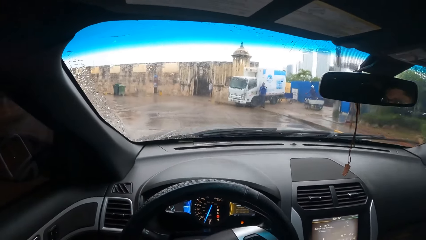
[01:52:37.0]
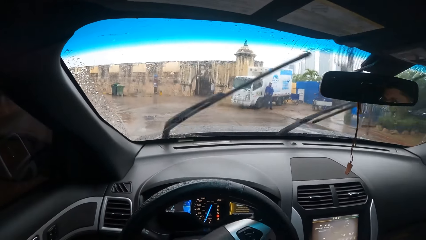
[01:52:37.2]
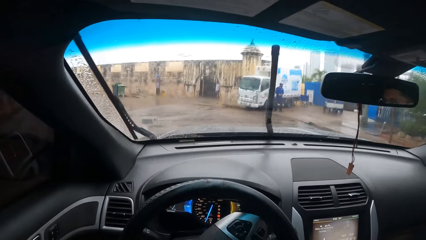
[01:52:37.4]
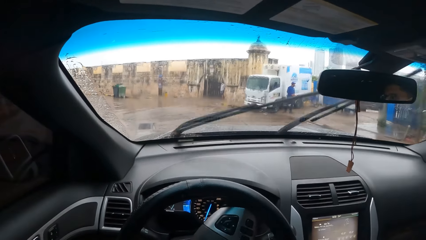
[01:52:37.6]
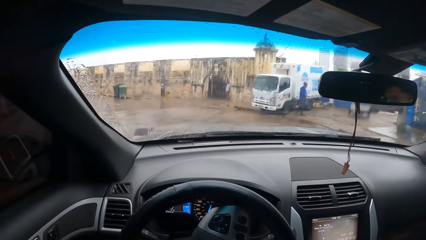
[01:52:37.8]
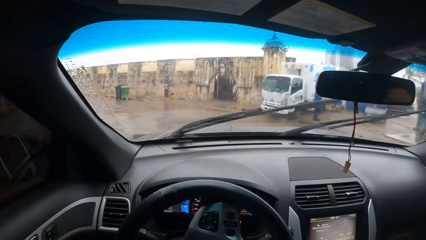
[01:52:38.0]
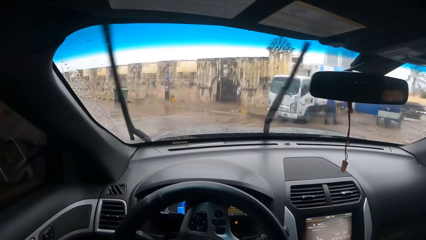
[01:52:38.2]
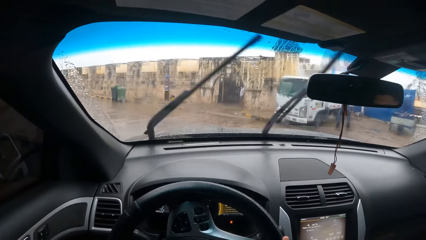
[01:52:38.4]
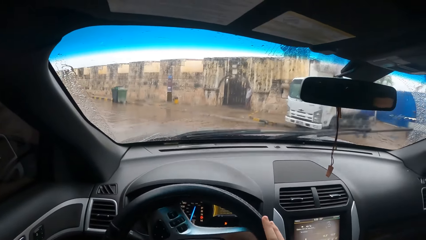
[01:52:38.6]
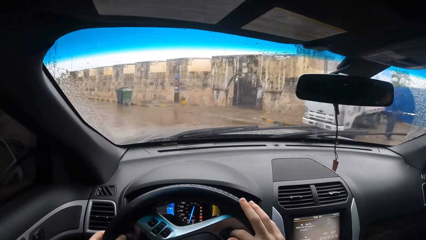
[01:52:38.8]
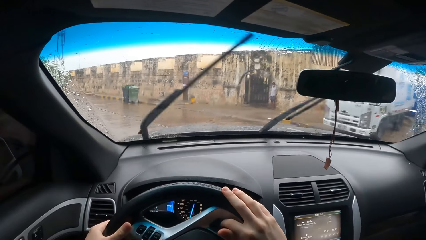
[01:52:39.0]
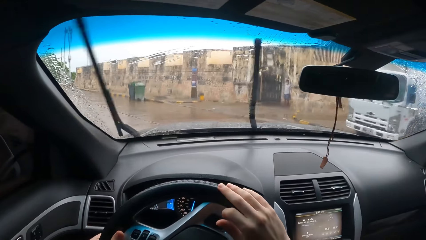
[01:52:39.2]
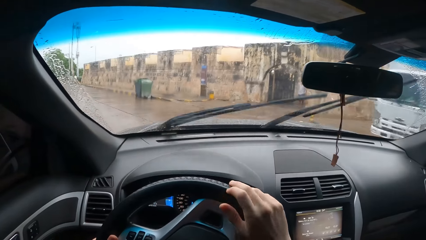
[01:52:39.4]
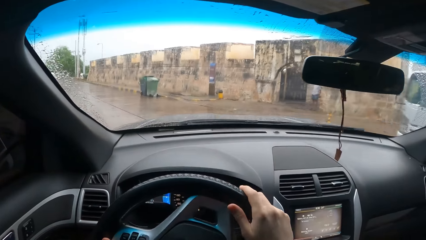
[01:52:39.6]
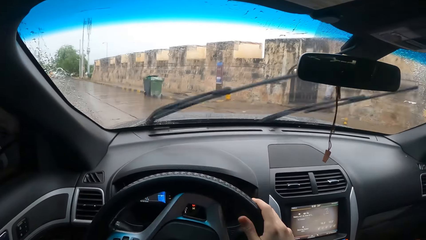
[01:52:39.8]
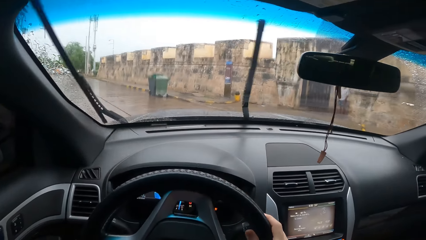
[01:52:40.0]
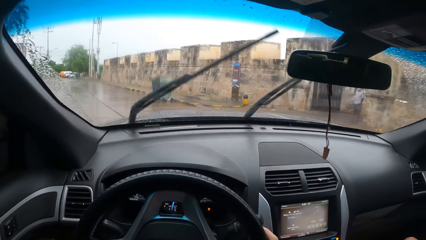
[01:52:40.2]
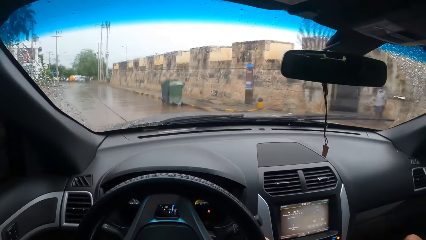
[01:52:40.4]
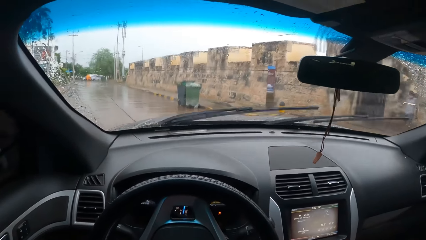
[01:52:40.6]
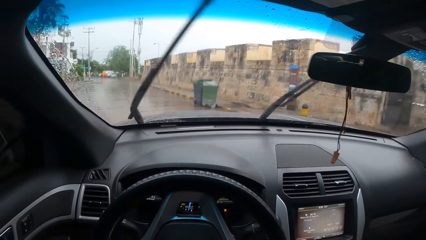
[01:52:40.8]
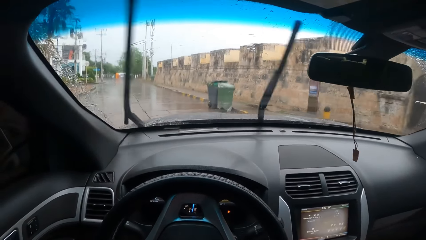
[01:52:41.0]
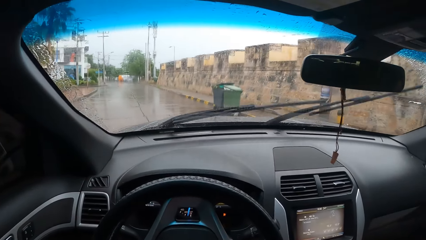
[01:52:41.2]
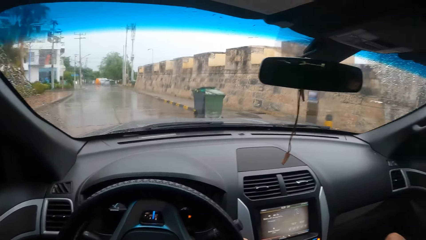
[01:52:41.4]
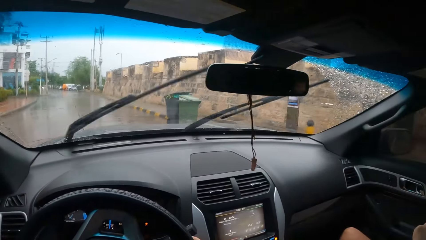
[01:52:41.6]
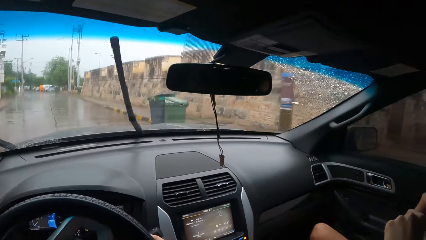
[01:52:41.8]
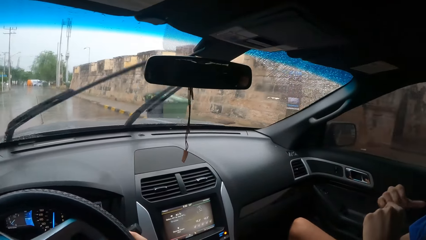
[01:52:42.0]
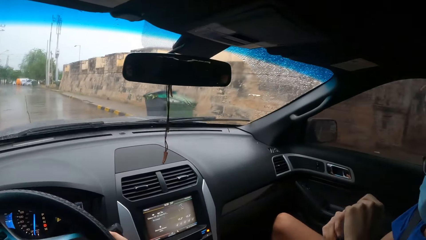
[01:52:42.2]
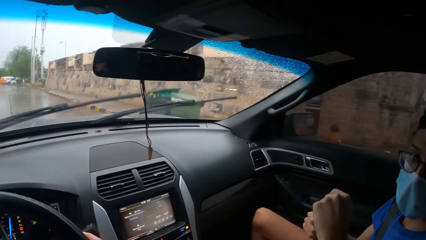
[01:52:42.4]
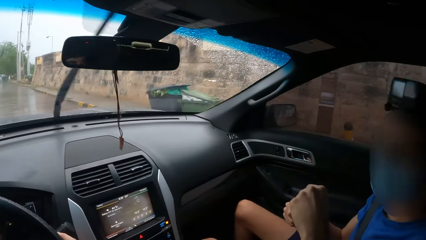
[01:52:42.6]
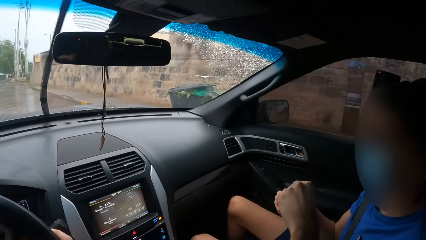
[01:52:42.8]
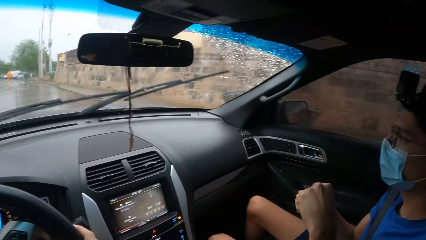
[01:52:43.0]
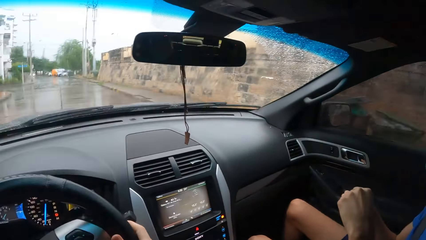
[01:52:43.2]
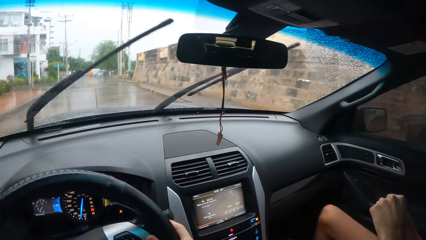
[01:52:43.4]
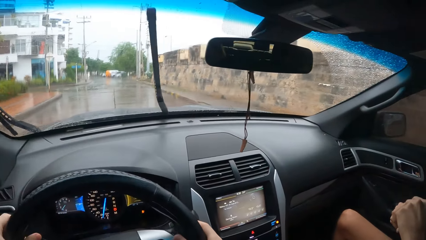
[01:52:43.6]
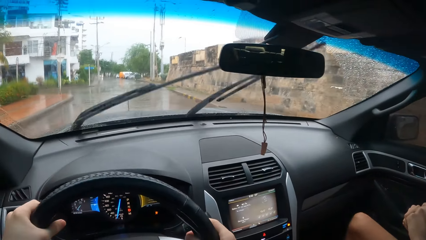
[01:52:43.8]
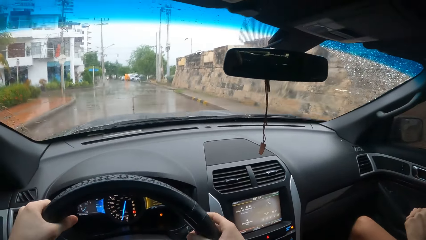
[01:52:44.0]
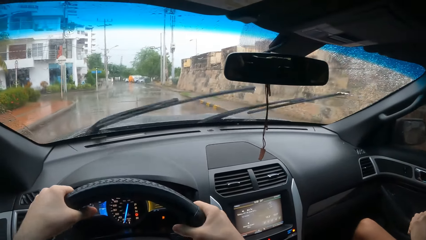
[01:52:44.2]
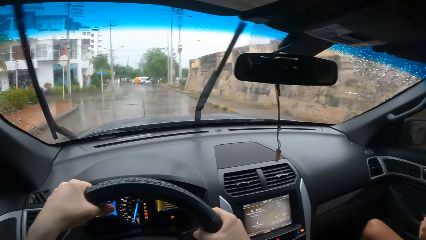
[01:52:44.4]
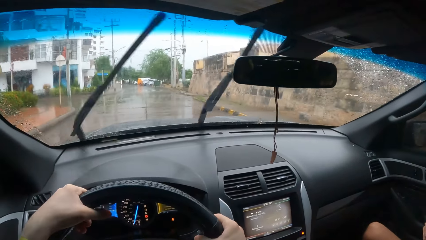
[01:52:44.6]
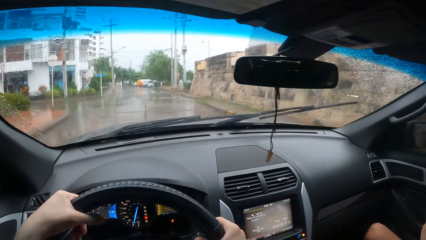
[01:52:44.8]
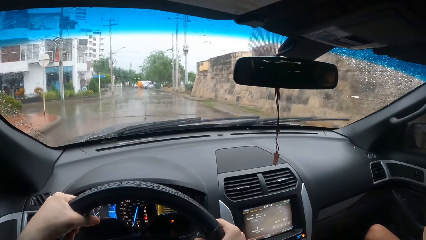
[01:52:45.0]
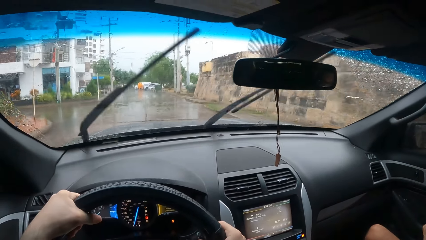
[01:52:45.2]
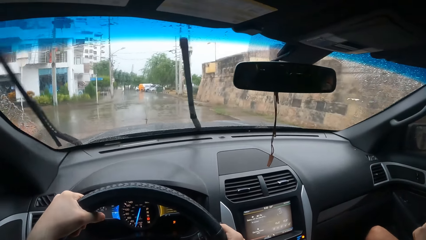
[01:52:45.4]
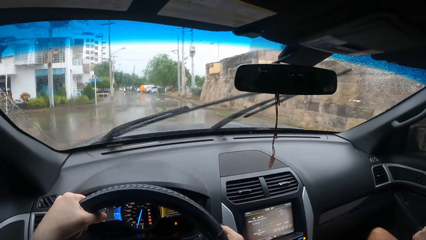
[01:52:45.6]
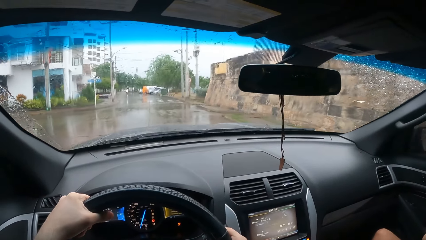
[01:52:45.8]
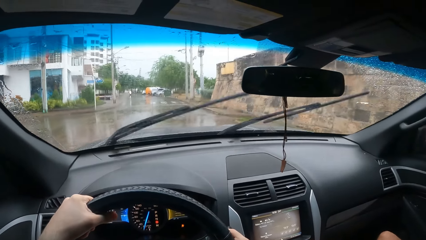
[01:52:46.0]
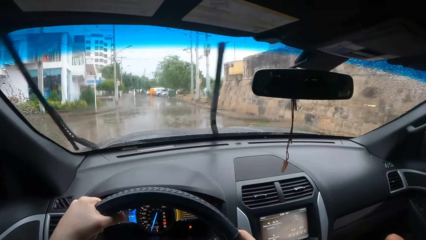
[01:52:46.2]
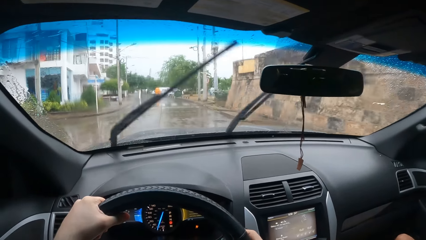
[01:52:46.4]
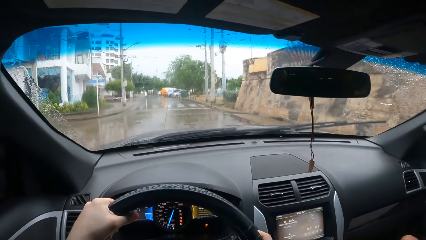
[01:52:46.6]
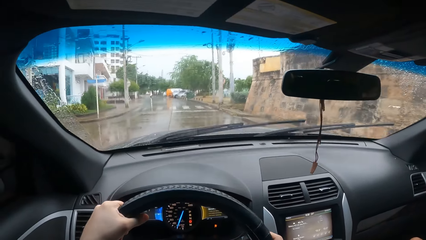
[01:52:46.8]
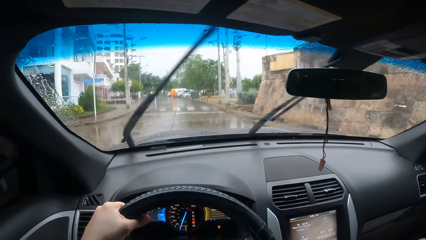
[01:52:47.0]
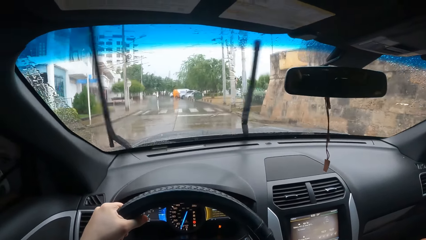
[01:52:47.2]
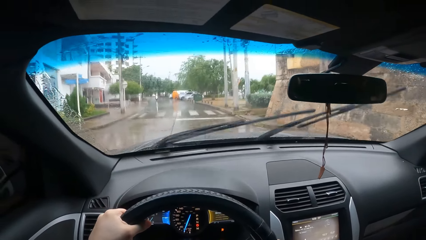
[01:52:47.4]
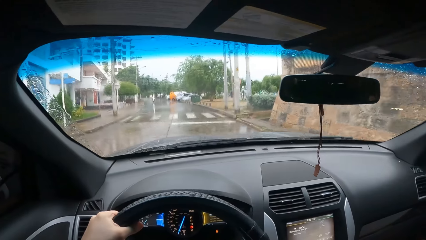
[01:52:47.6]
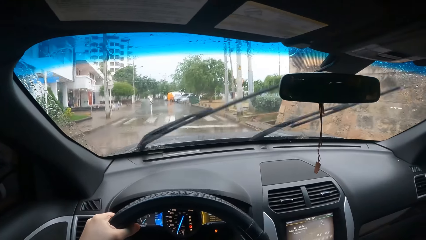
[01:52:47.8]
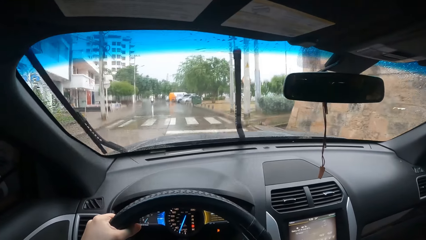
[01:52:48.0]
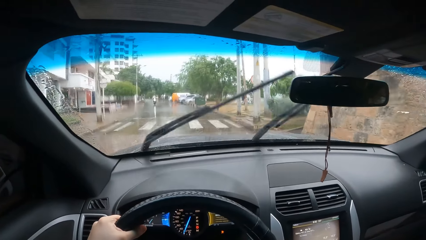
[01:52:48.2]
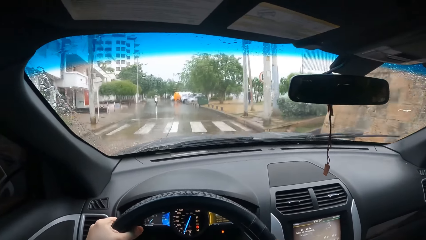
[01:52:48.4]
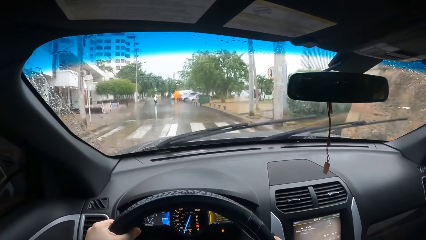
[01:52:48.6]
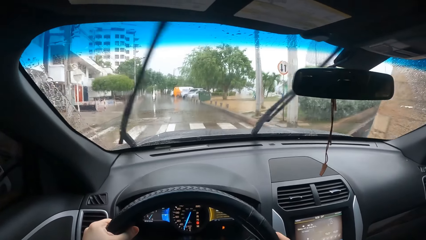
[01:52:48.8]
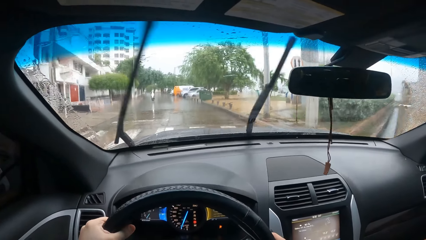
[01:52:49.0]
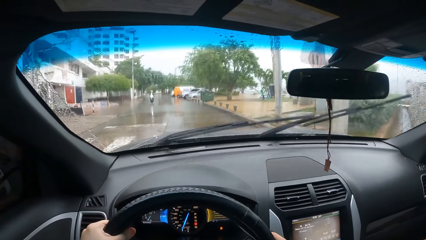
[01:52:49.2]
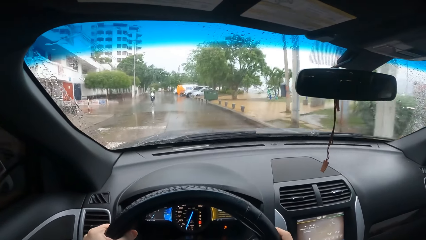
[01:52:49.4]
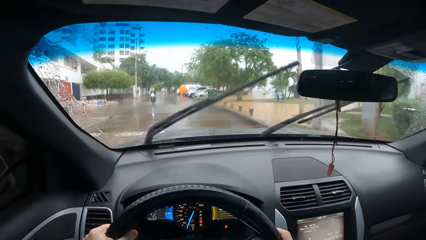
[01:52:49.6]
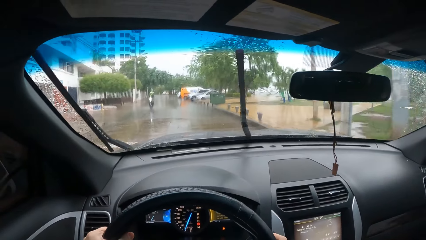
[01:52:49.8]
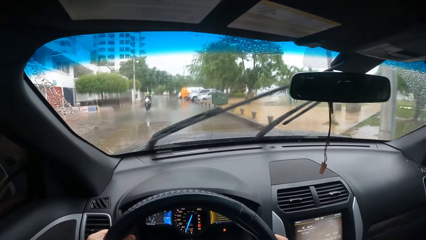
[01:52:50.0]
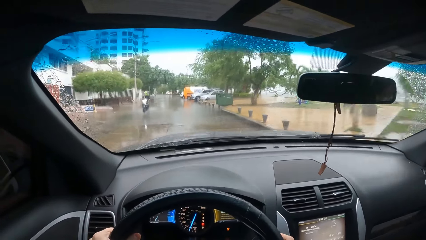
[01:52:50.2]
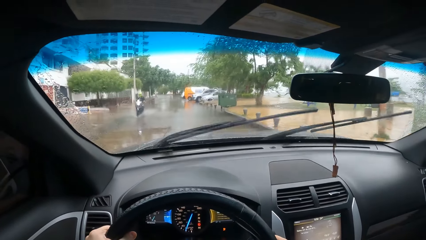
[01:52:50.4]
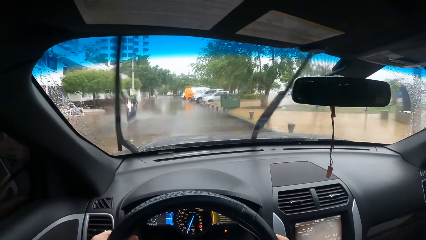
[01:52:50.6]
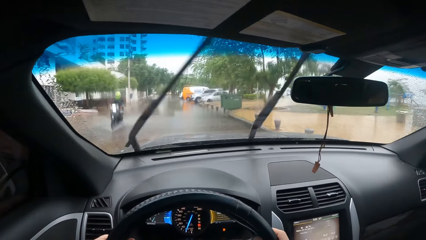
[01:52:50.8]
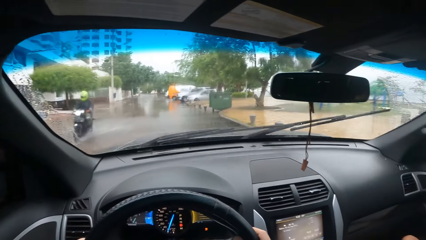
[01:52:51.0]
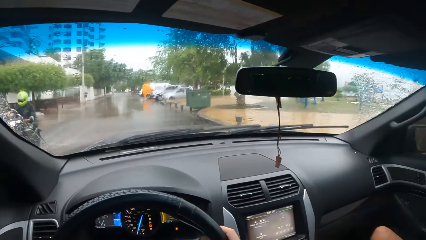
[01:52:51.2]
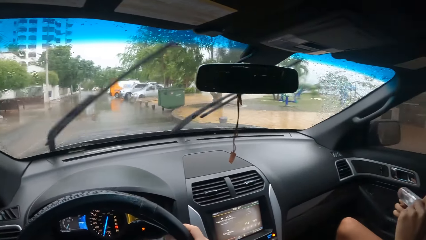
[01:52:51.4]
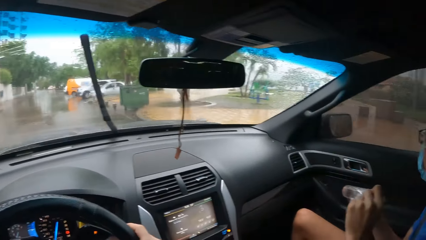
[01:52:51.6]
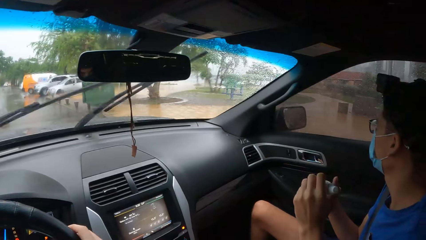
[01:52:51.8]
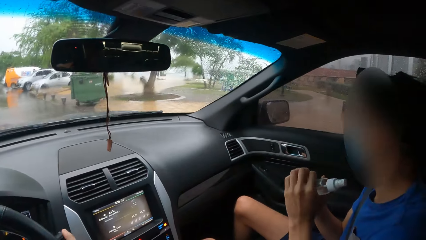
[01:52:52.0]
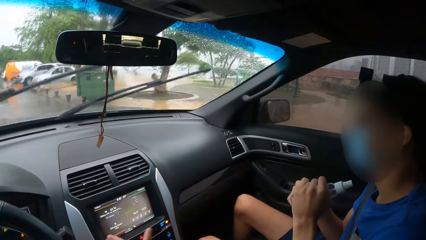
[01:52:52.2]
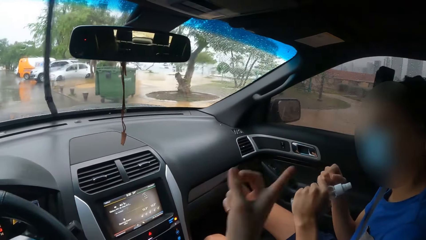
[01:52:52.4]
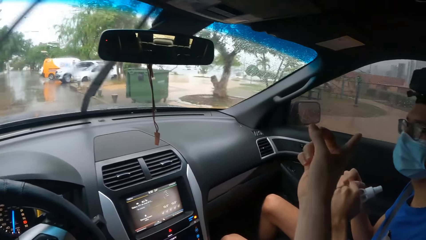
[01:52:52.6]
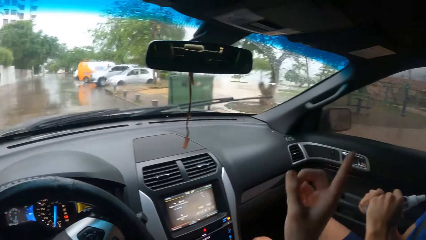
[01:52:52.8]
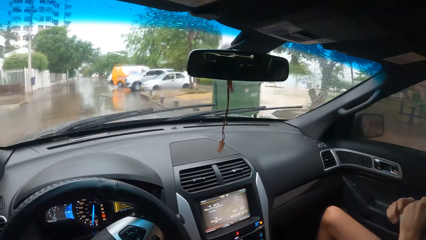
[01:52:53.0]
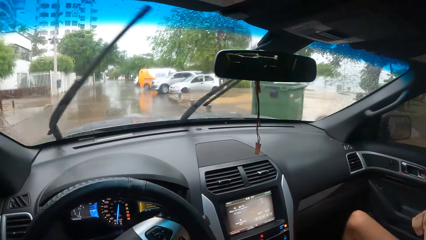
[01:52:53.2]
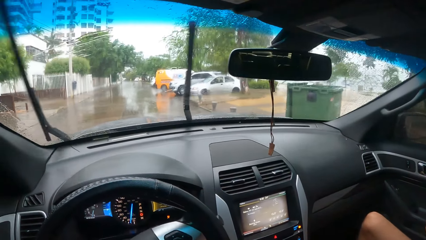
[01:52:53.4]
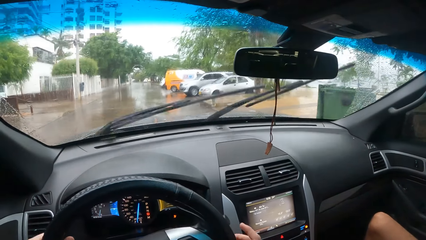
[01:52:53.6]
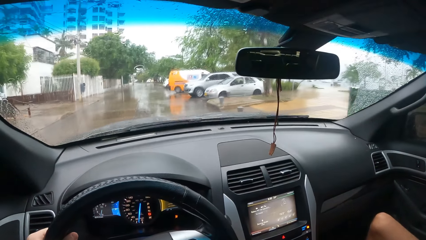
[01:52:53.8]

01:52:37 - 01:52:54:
The camera wearer looks at a man. They talk to the man. They lift up the hand and put the hand down.
